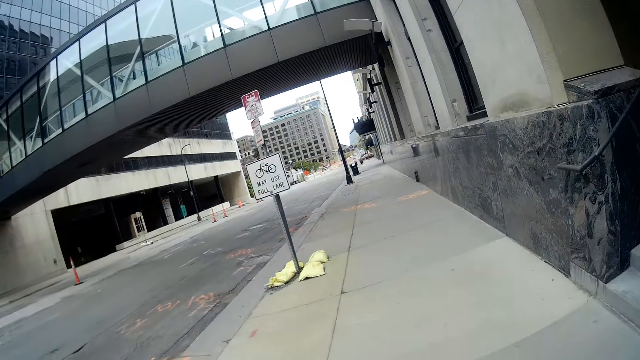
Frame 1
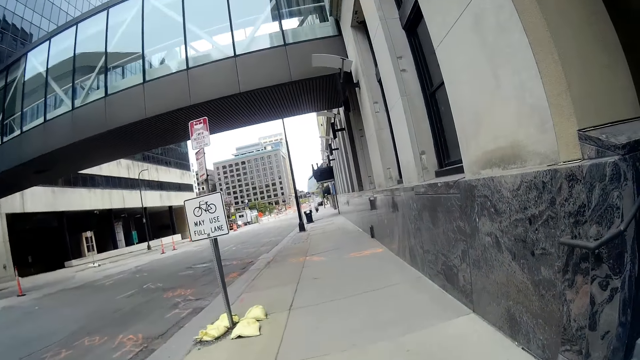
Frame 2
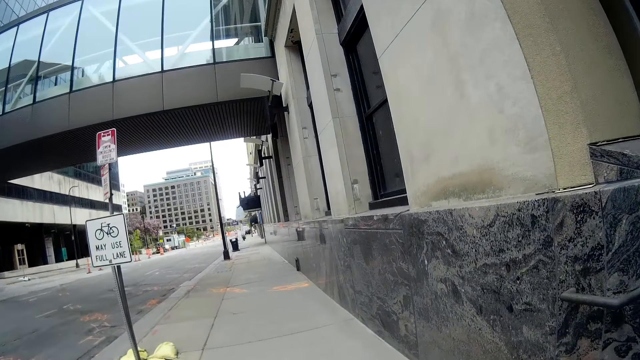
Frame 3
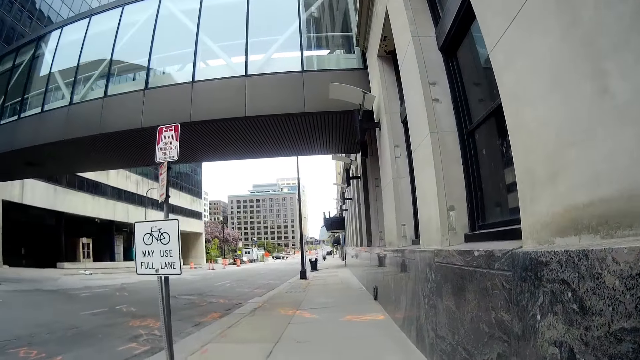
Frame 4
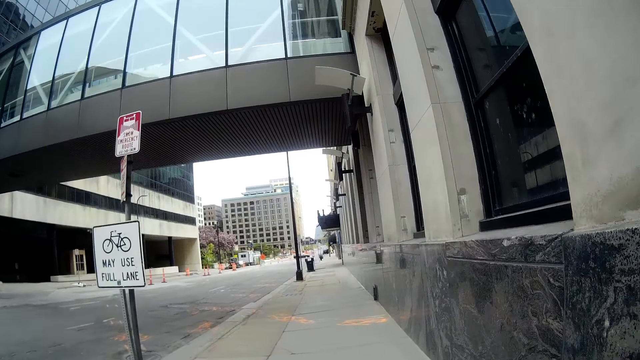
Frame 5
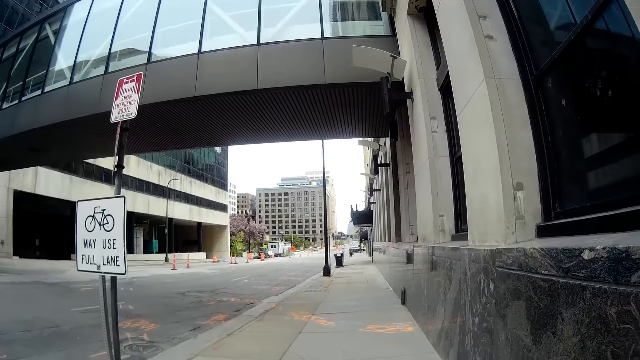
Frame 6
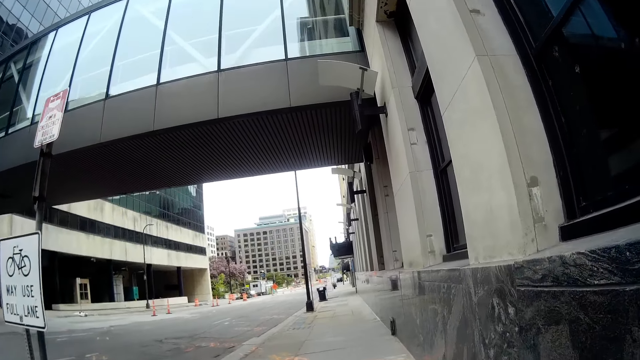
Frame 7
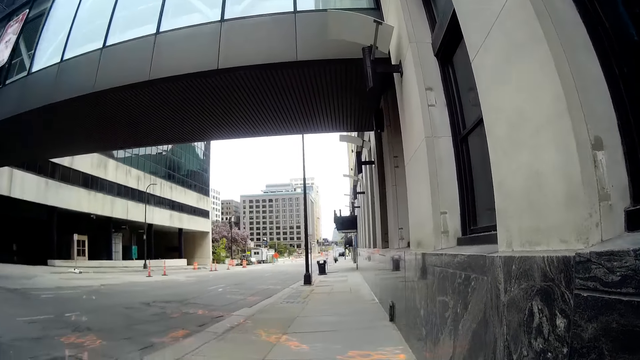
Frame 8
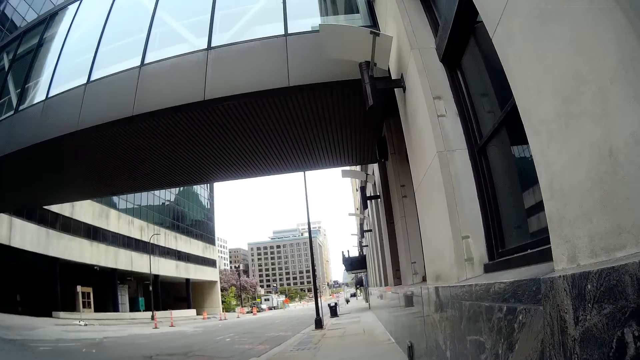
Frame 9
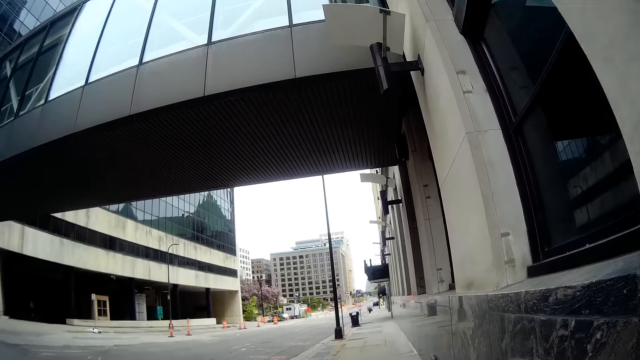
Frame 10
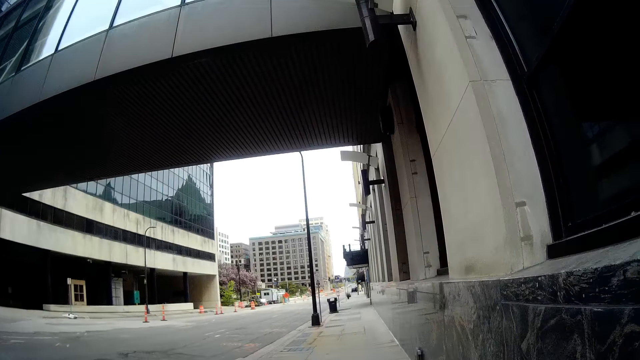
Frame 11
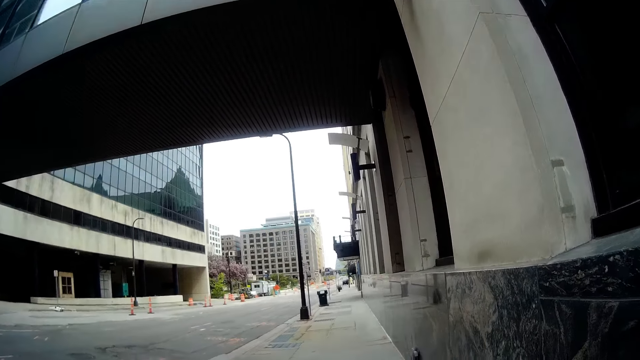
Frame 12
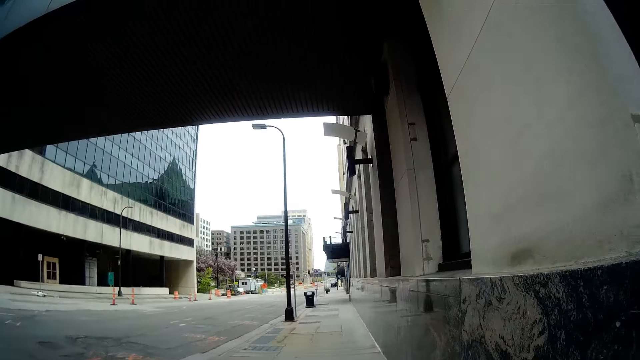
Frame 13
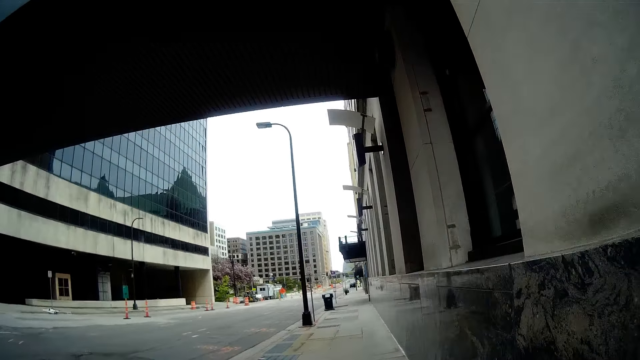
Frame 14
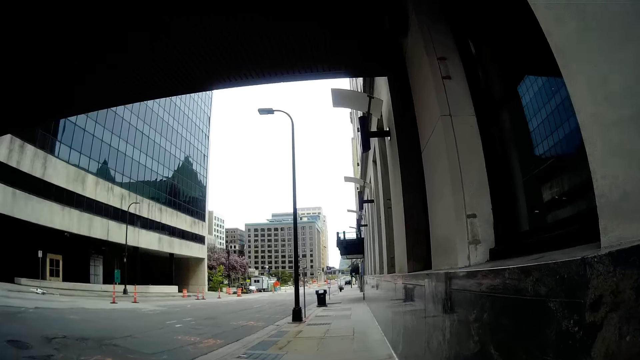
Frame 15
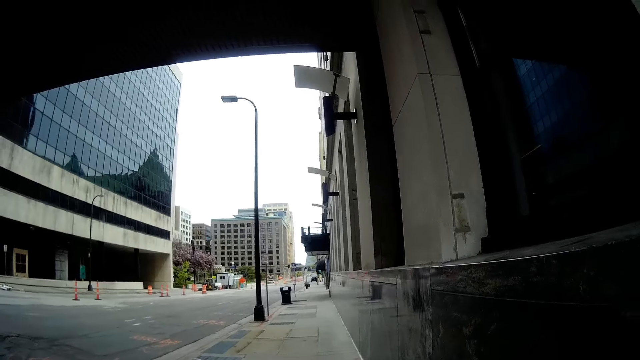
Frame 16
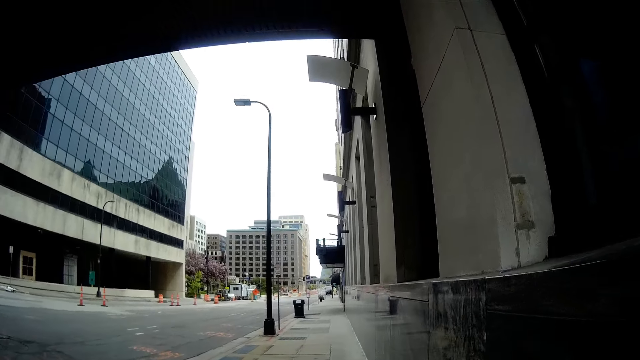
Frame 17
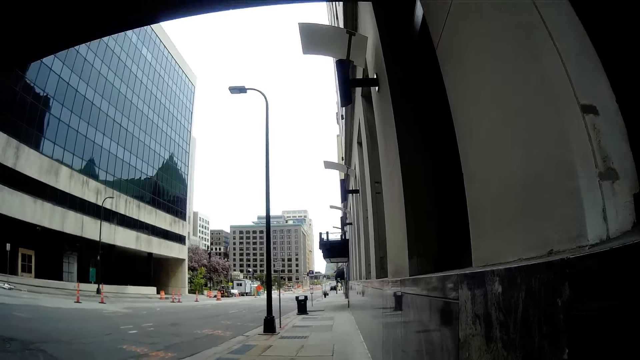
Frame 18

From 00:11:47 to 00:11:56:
The camera wearer walks on the pavement with a person.

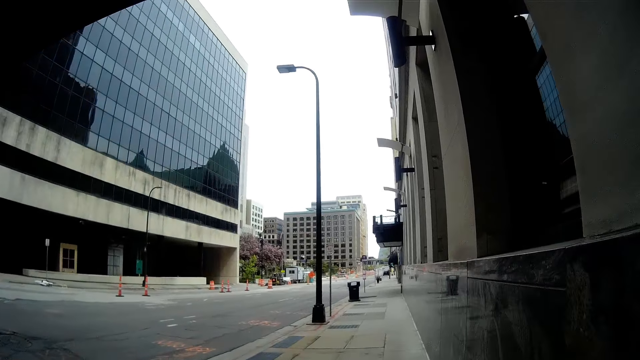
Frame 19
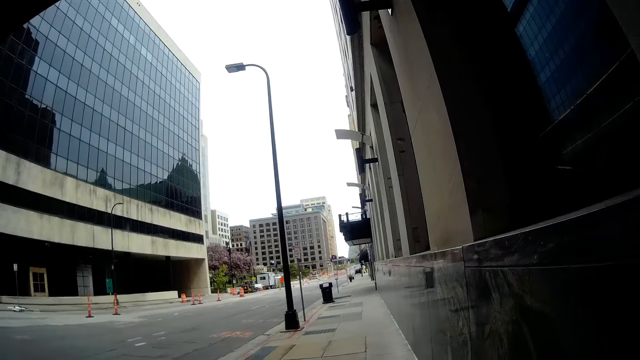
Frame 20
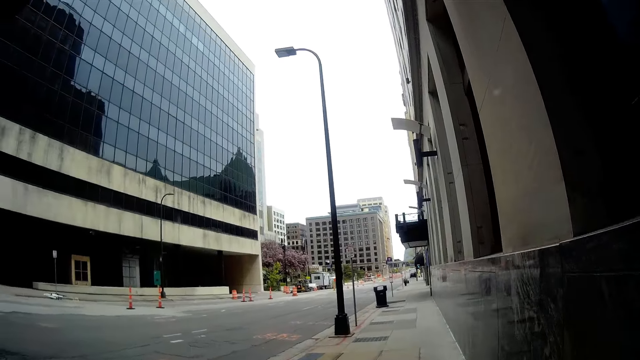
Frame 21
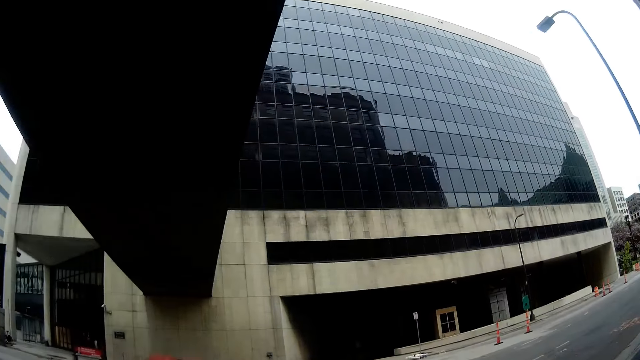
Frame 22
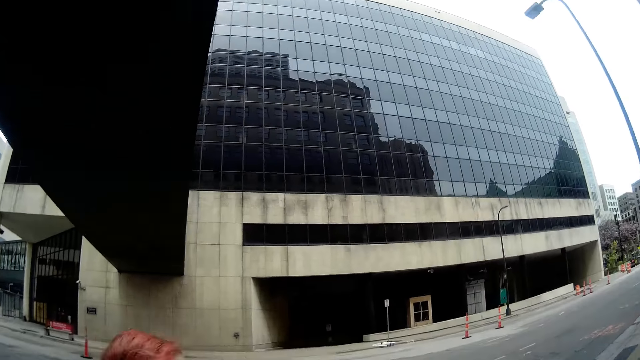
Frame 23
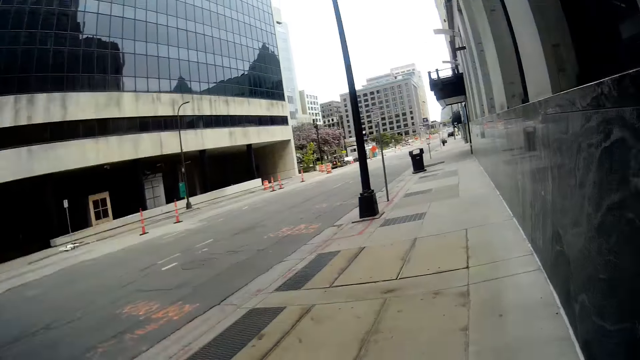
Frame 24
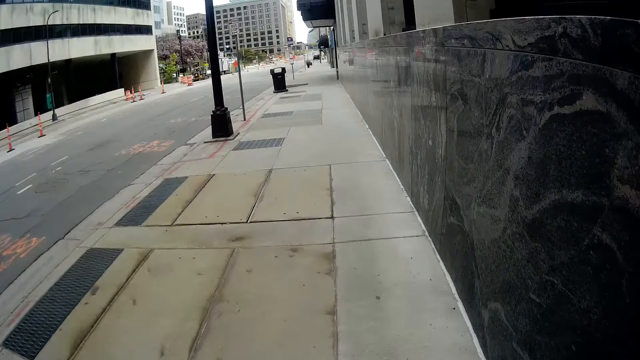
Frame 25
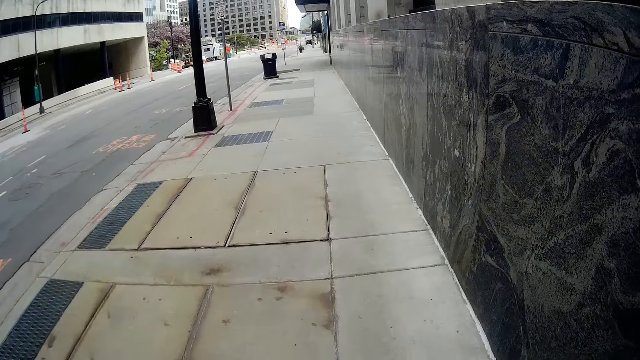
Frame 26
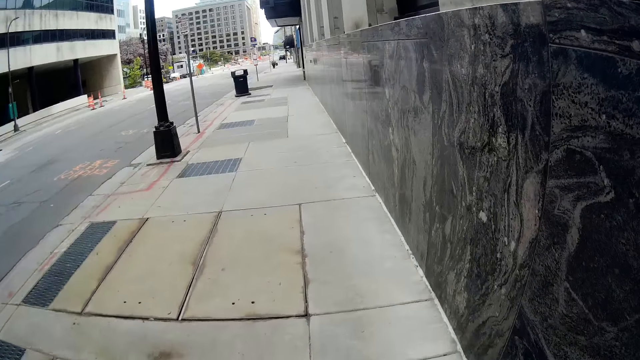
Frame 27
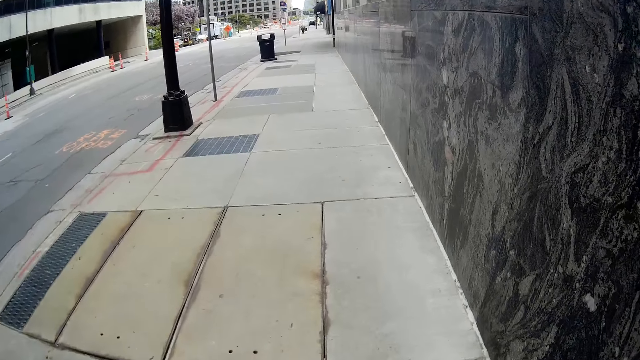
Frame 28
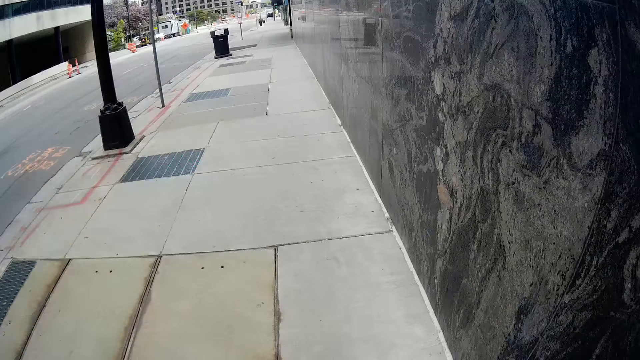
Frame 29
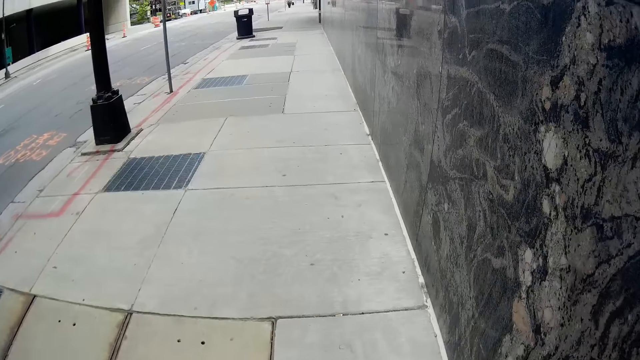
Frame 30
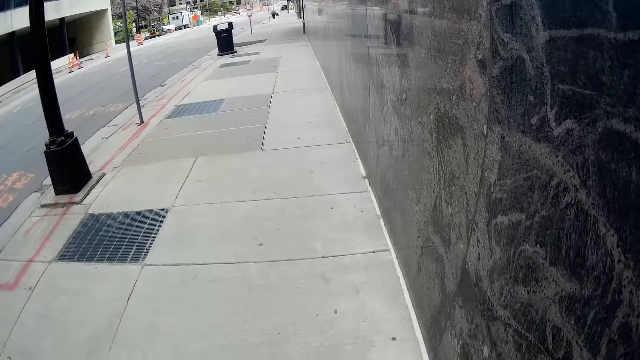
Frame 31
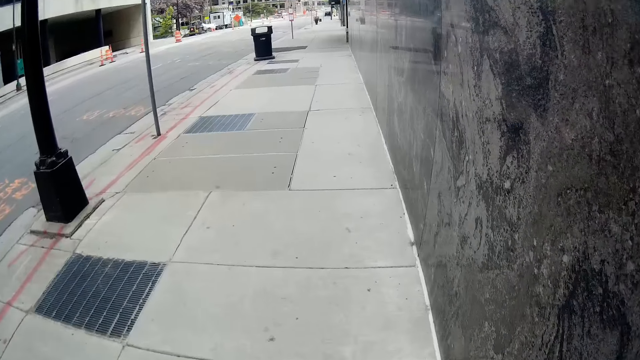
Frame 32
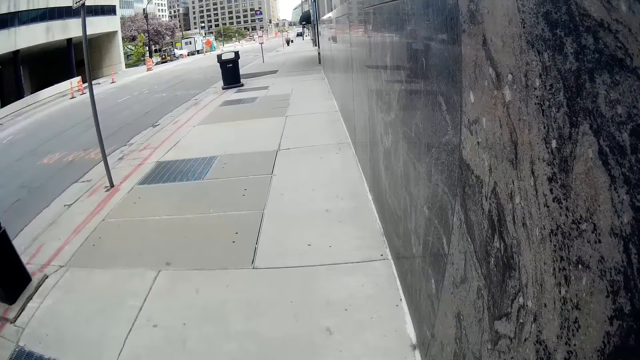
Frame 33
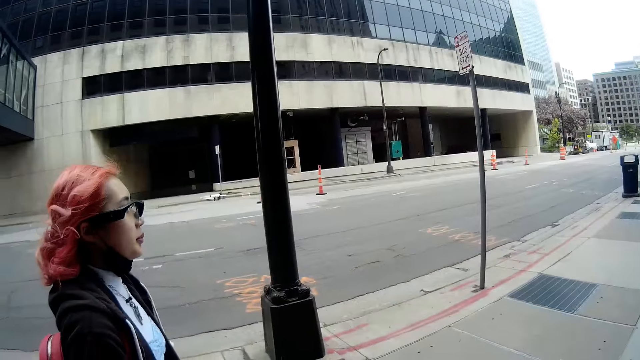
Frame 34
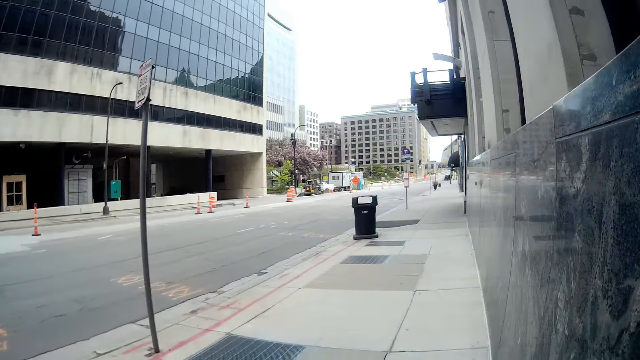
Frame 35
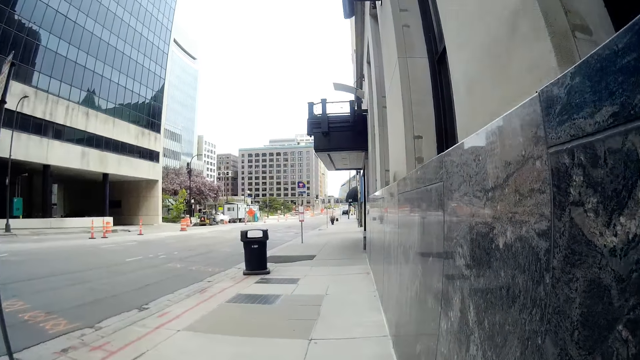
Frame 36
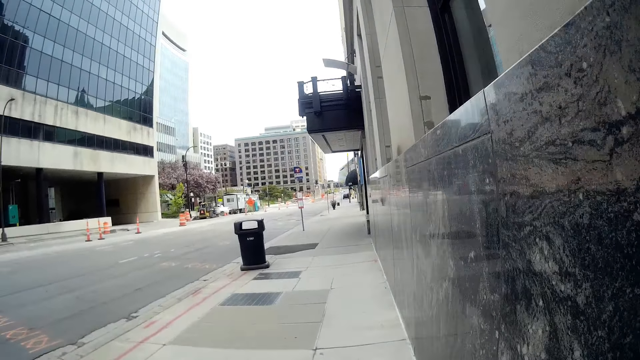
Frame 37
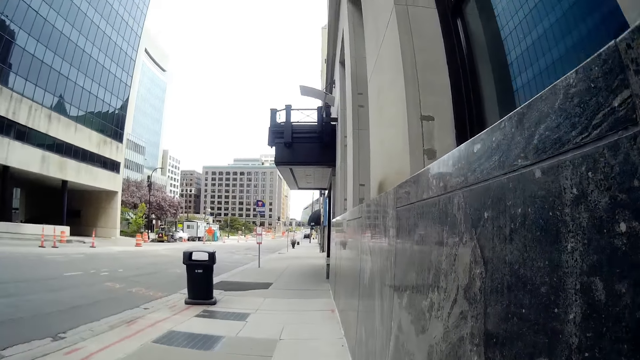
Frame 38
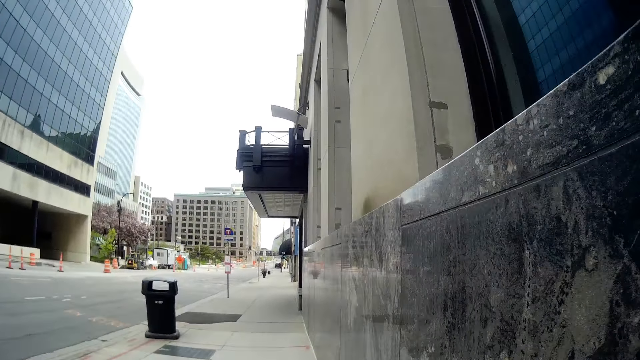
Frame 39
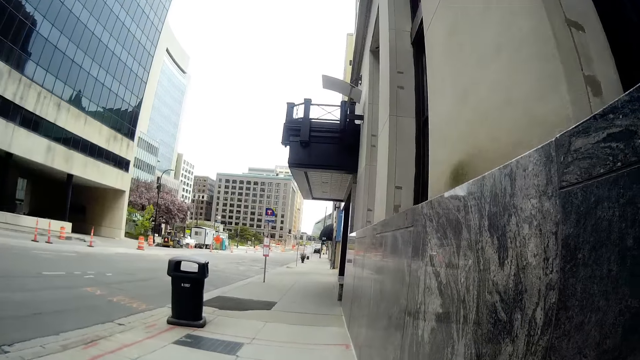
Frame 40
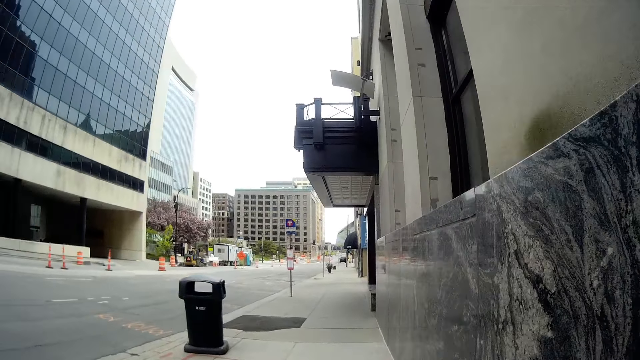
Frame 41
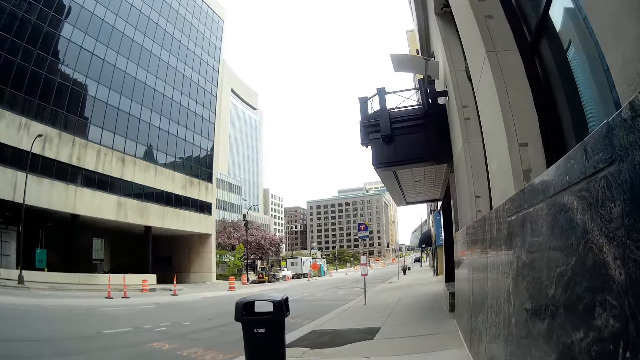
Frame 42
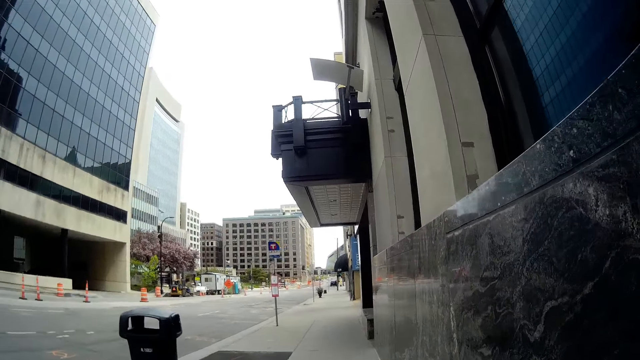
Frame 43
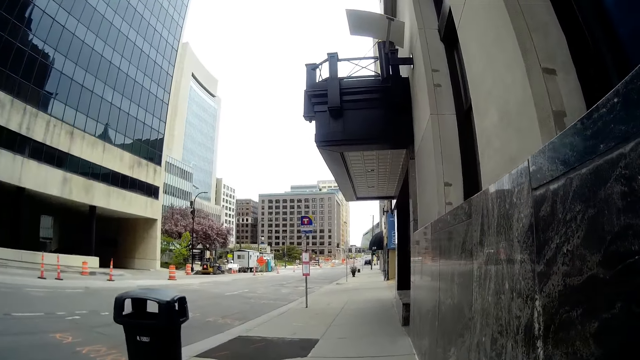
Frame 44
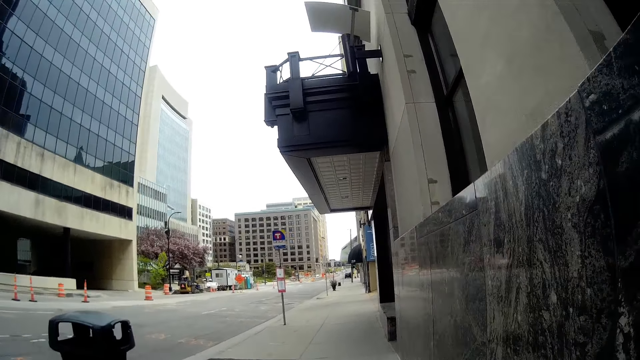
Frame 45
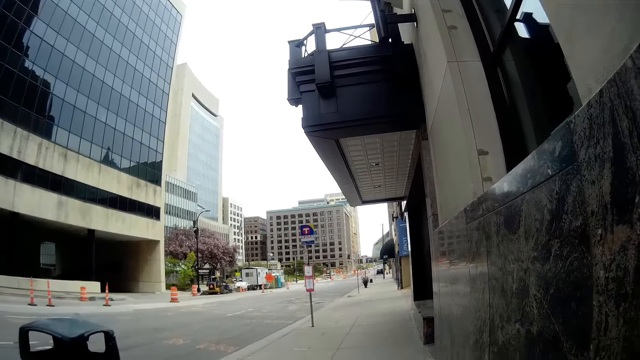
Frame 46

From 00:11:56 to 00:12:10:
The camera wearer looks around the area. They converse with a woman. The woman responds to the camera wearer. The camera wearer walks on the pavement with the woman. The woman converses with the camera wearer.
